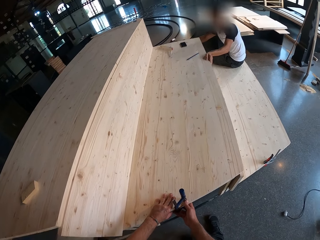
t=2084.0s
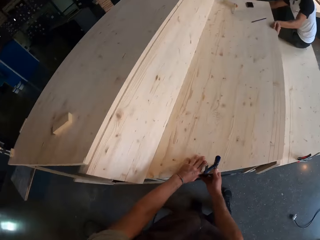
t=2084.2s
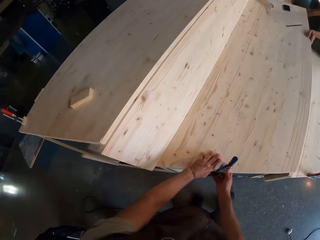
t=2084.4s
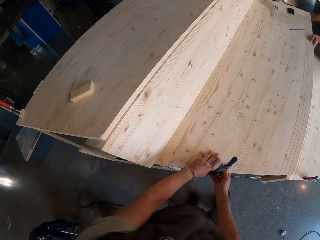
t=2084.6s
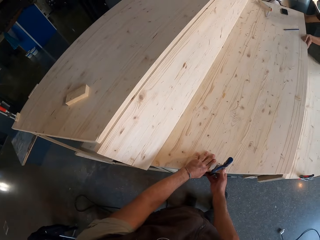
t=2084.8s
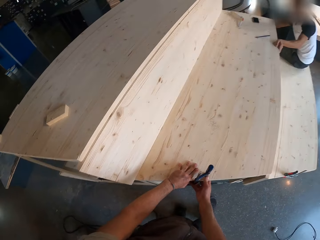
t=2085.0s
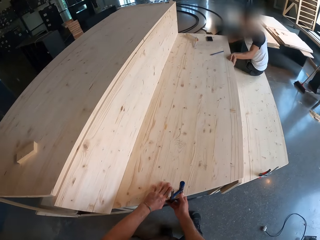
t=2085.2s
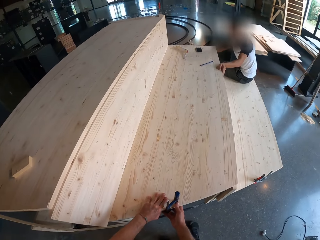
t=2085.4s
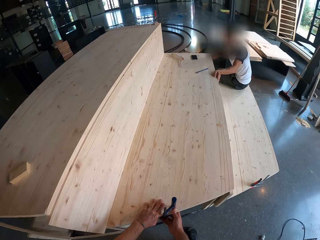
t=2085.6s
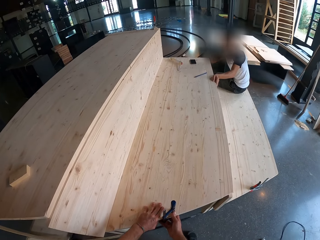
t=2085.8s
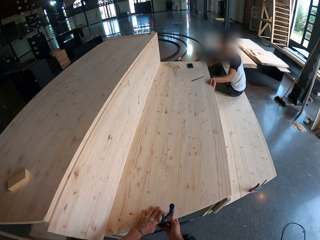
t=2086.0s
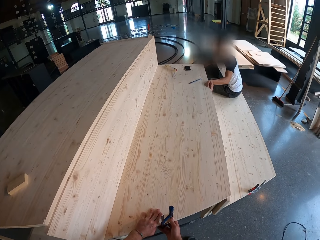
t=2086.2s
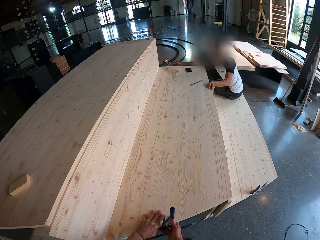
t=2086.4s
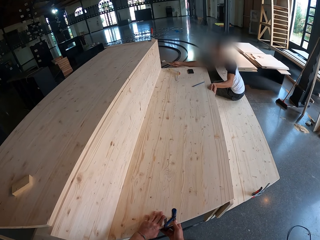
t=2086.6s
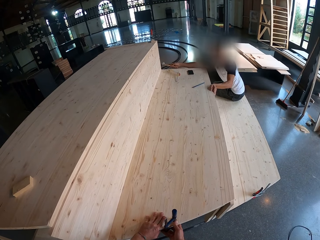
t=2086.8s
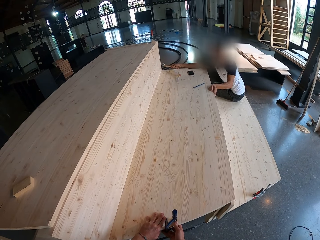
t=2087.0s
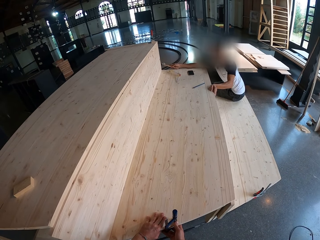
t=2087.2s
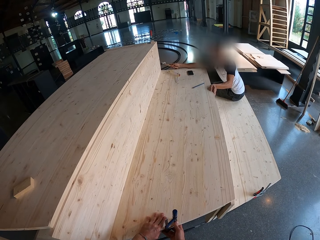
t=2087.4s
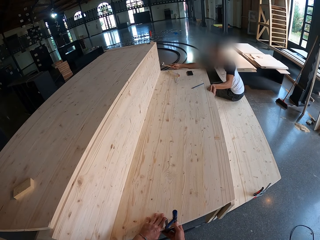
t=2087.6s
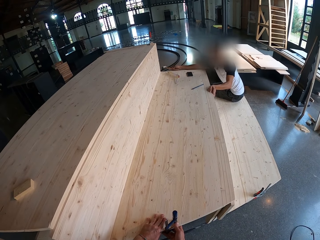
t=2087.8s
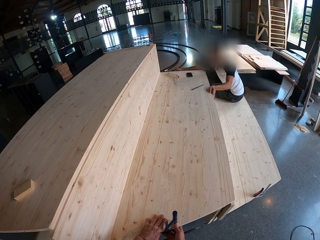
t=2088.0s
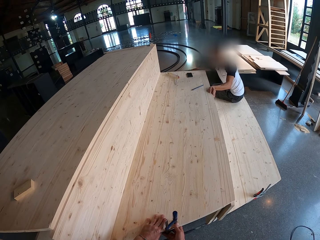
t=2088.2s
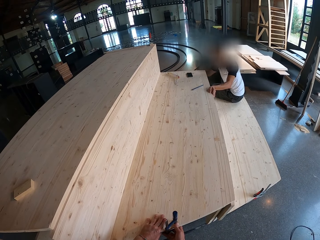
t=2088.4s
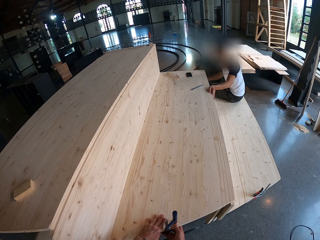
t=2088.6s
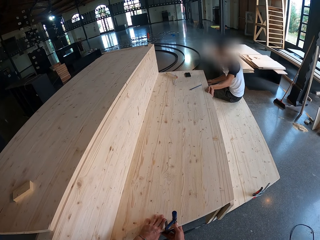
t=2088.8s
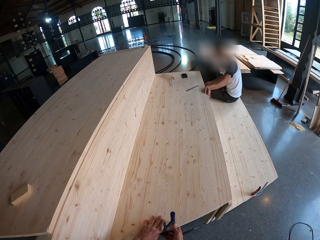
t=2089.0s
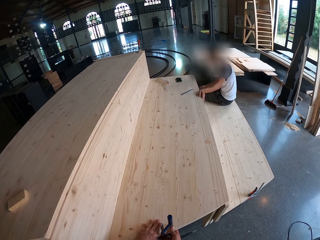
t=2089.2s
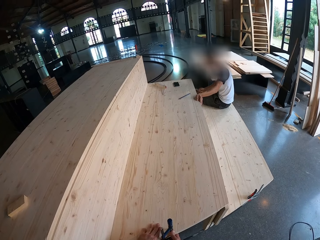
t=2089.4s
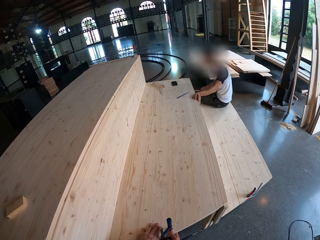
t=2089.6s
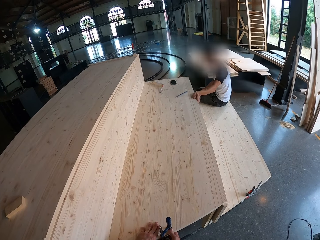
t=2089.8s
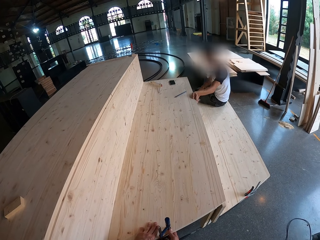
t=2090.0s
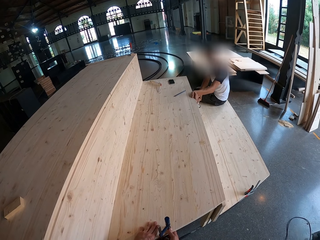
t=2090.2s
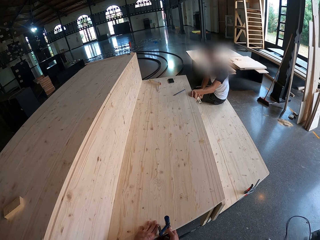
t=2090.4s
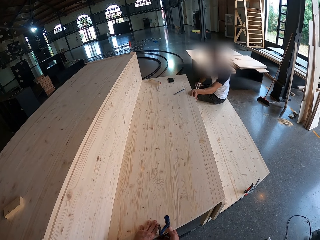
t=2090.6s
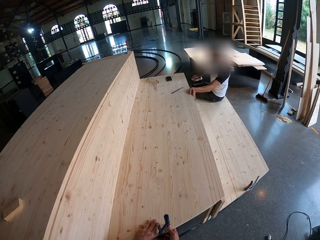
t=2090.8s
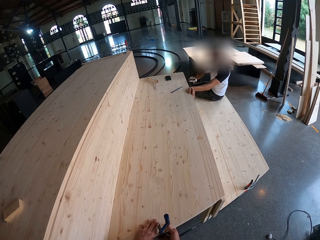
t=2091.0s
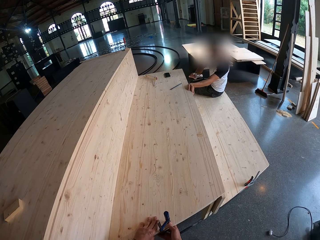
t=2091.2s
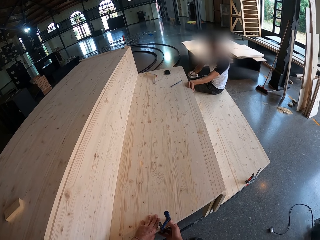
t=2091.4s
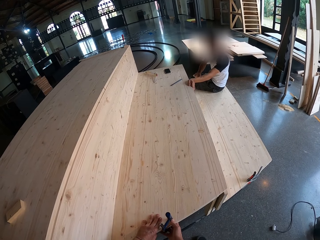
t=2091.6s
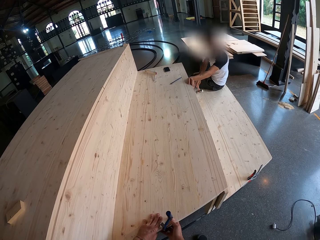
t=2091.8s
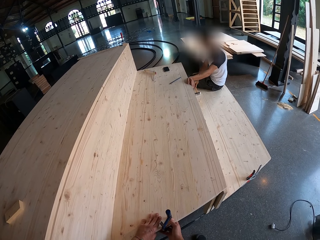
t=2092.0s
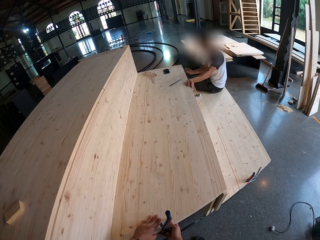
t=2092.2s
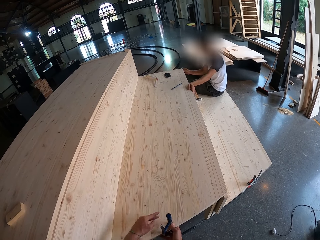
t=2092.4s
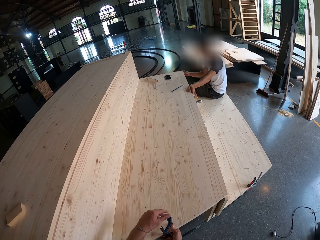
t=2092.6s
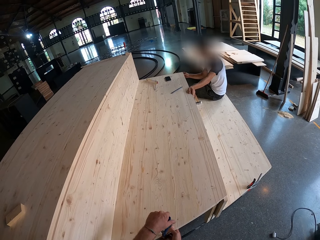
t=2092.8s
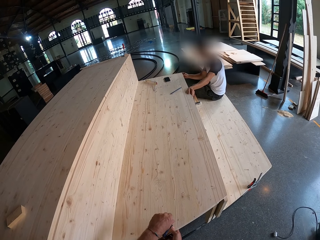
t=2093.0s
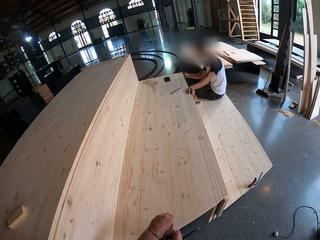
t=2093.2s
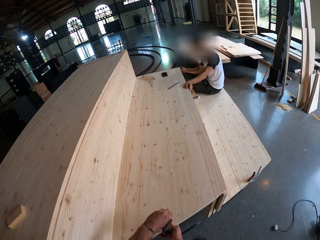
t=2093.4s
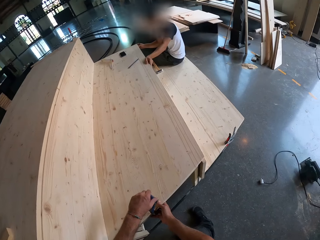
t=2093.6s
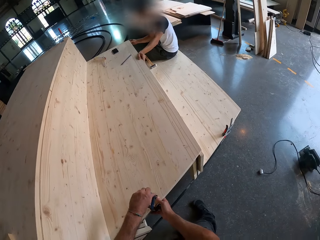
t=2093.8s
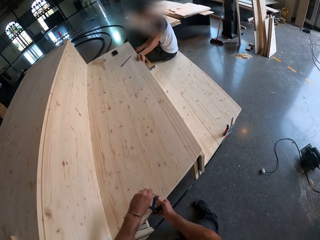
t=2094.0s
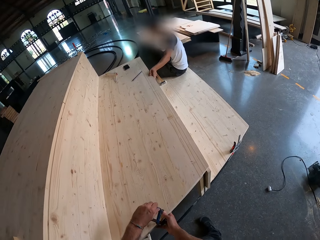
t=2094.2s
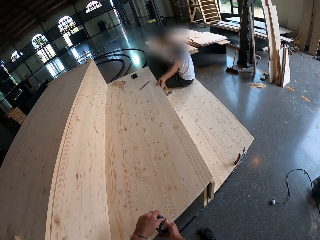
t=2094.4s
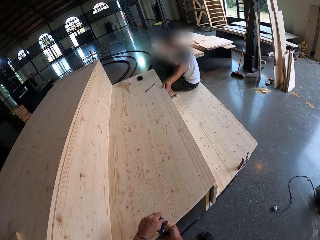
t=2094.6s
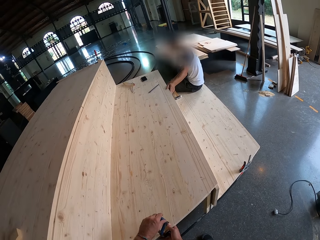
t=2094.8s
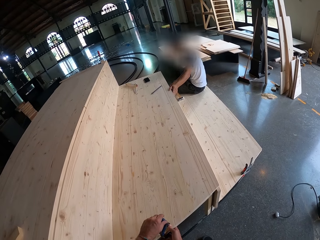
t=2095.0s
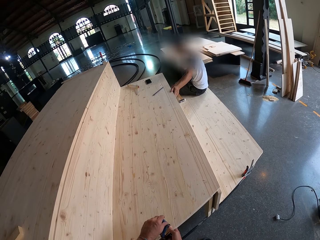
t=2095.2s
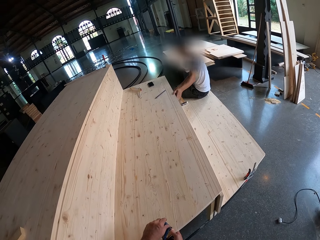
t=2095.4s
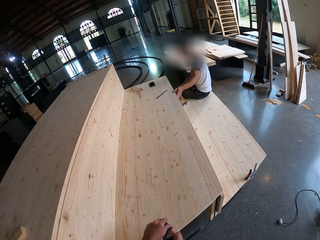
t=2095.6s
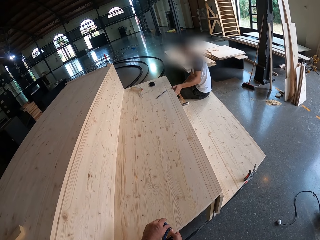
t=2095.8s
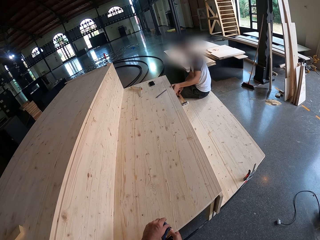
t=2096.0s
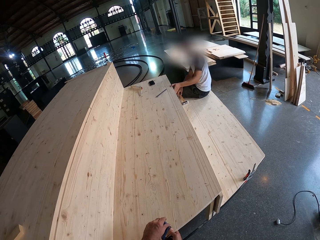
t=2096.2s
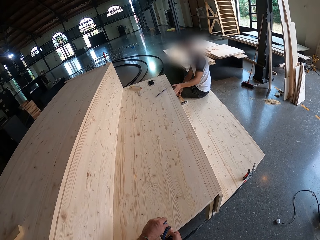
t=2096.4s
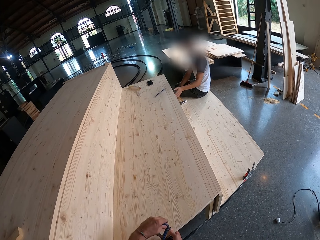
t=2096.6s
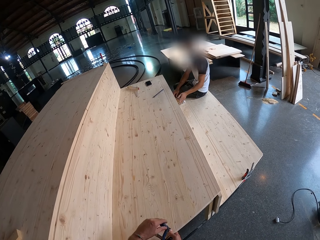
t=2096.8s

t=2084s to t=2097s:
The camera wearer looks around. He adjusts the clamp with his left hand.

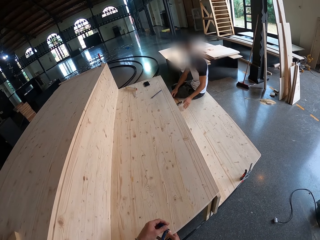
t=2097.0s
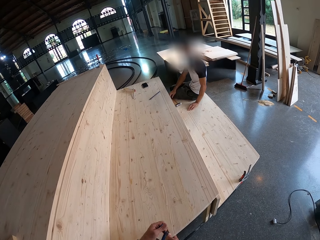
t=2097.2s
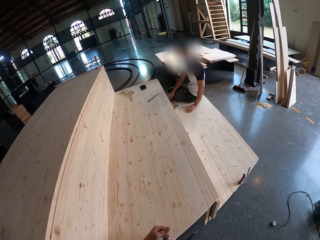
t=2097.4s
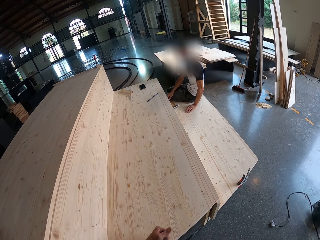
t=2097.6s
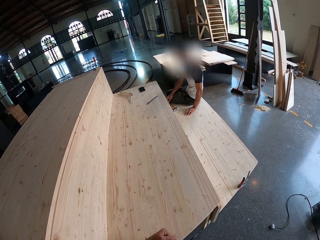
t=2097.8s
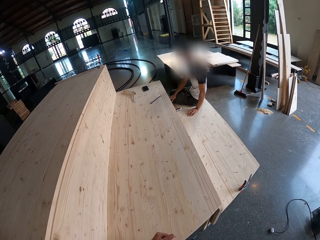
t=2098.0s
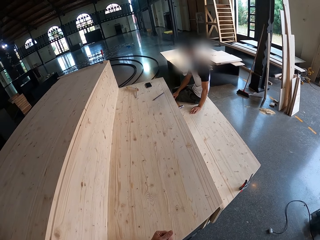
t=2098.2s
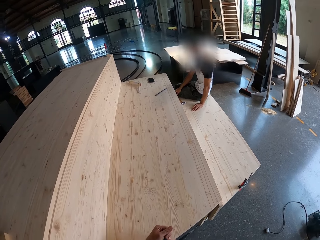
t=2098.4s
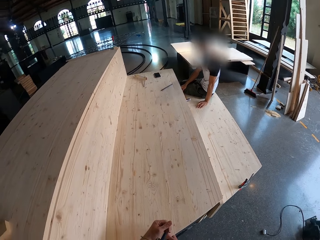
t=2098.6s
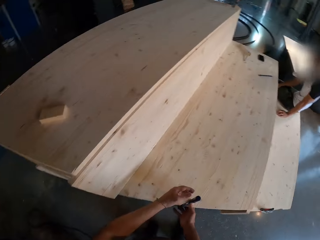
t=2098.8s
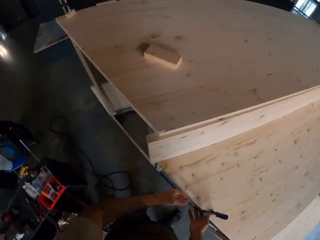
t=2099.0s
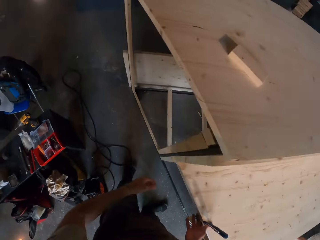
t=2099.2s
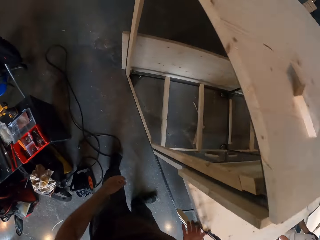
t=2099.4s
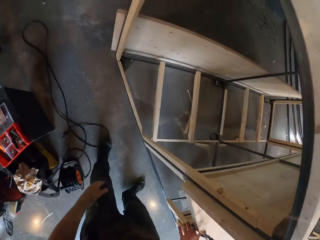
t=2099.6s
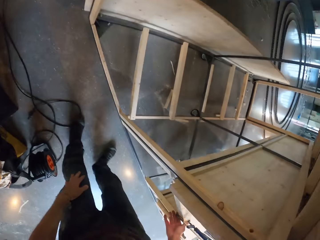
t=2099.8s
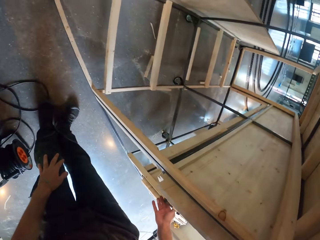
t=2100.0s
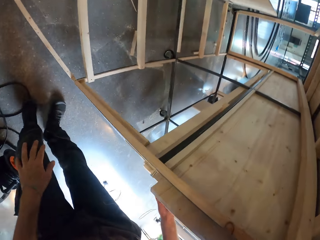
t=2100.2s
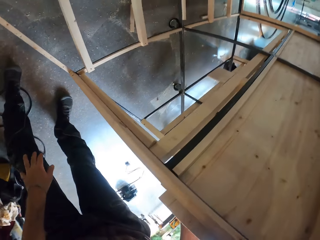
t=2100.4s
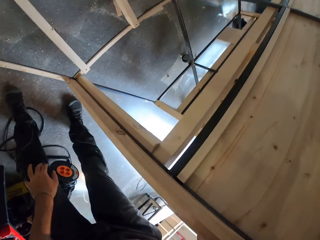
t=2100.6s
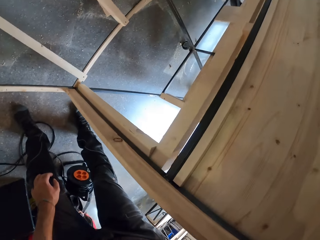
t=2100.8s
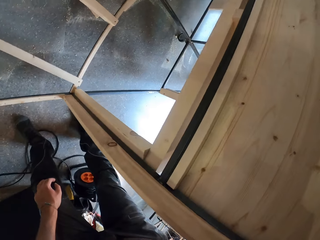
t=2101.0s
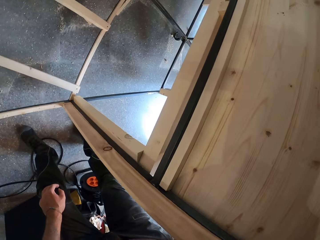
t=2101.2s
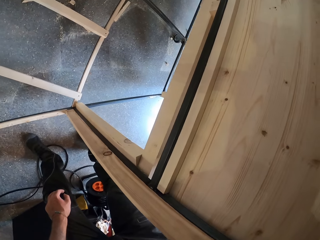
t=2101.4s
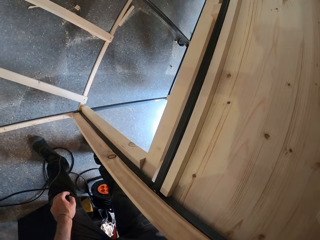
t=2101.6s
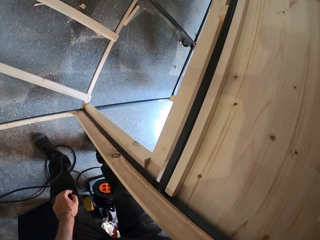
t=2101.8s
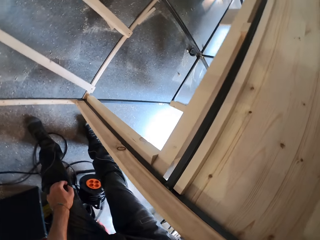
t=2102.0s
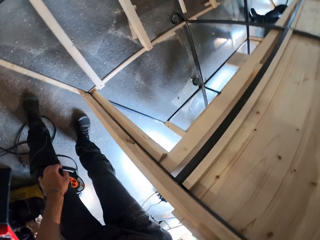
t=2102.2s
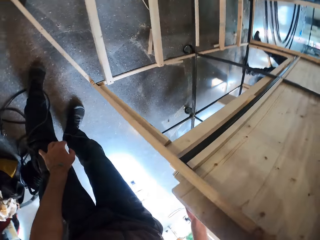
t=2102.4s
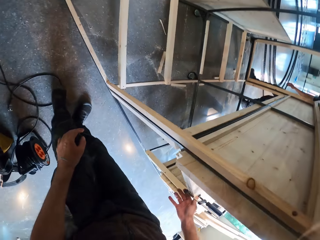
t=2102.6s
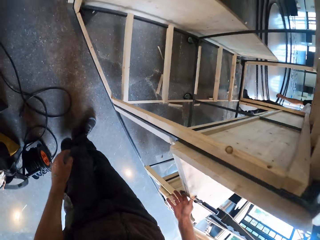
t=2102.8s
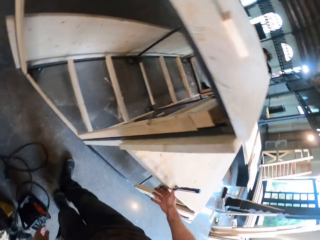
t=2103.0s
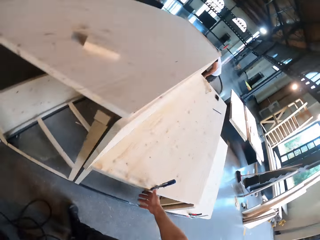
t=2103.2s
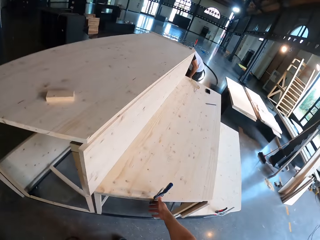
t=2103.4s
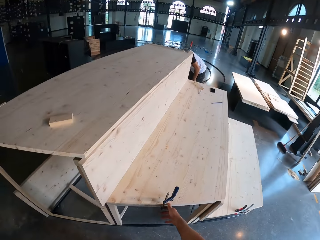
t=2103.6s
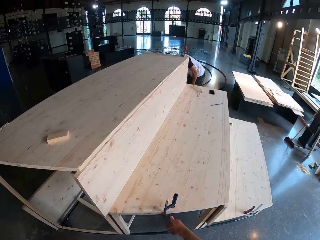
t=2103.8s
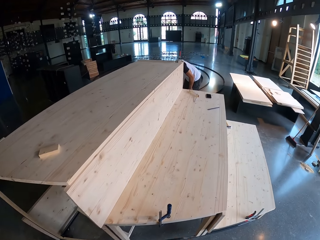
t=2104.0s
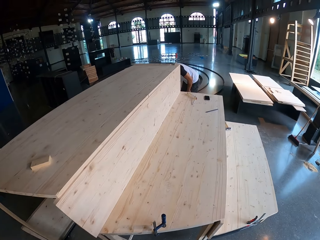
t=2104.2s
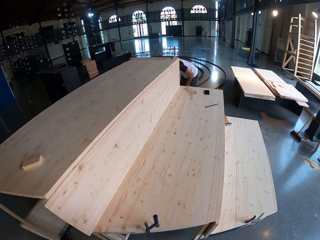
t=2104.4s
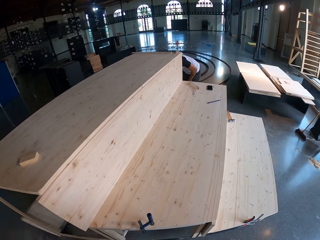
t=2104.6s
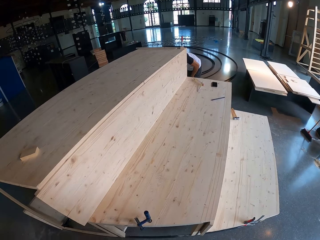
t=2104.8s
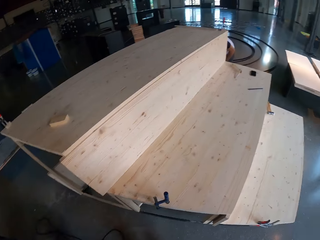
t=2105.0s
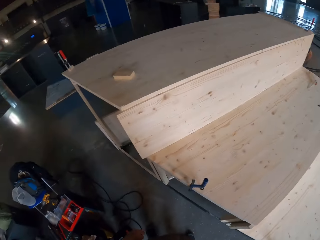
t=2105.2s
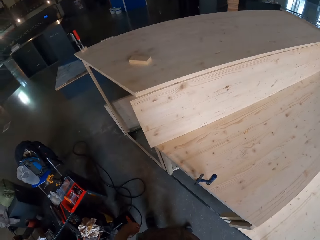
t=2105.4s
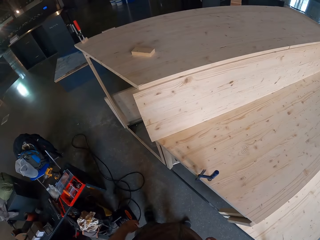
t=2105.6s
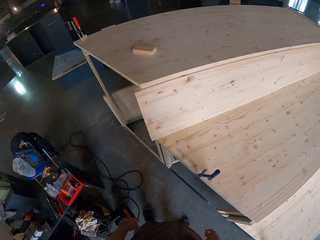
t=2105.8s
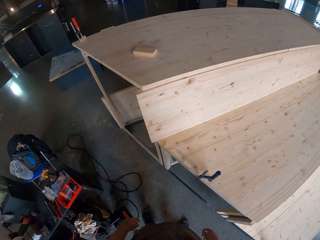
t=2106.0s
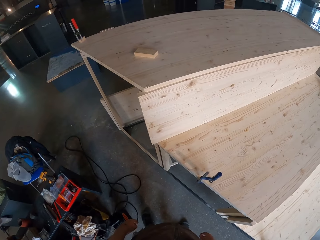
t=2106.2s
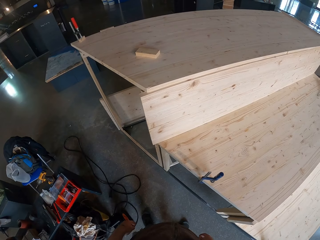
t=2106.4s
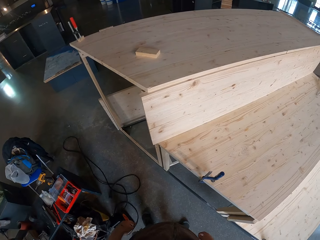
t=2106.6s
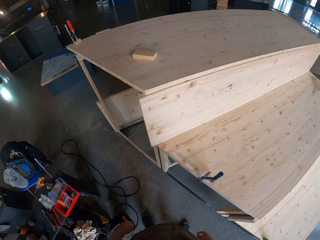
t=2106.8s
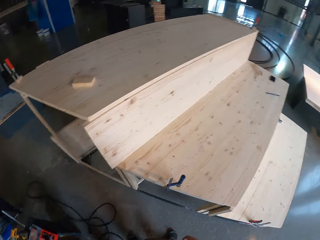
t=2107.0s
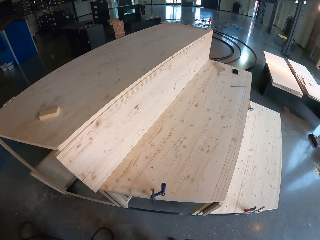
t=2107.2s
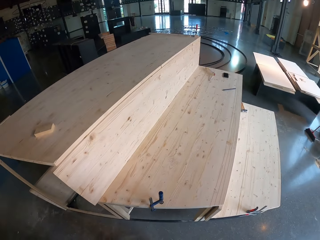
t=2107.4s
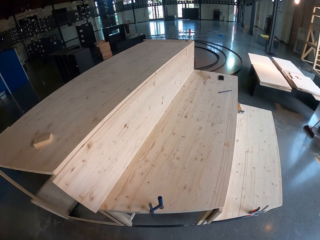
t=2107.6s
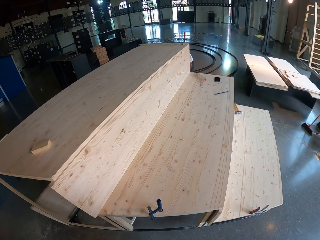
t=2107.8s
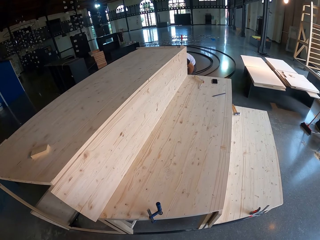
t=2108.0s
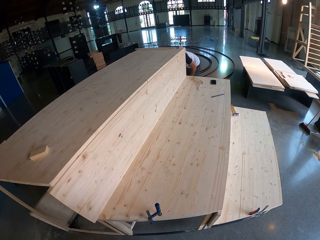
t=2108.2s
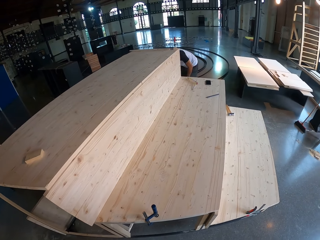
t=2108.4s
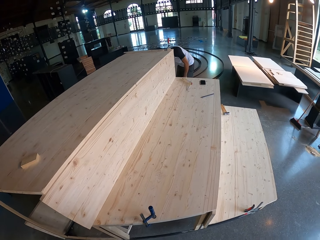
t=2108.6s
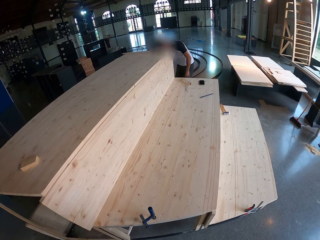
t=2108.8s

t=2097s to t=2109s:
The camera wearer holds the clamp with his right hand. He bends down. He sees the bottom of the structure. He looks around.
